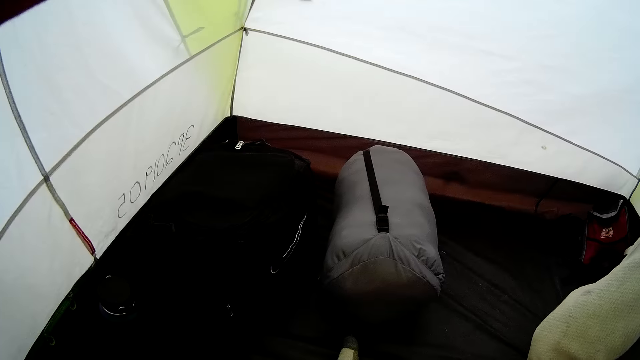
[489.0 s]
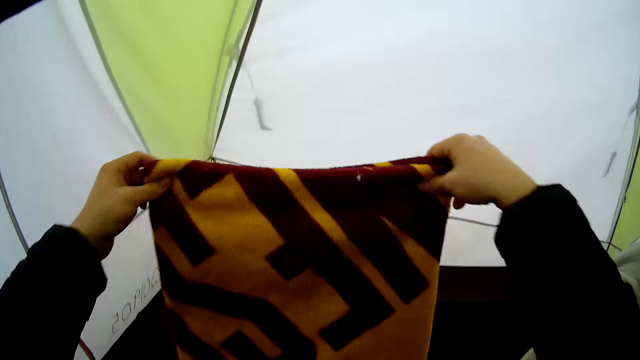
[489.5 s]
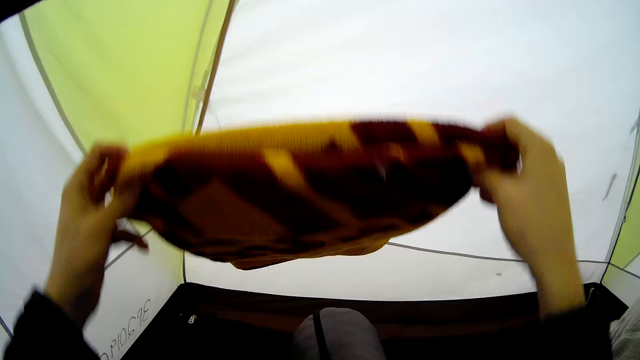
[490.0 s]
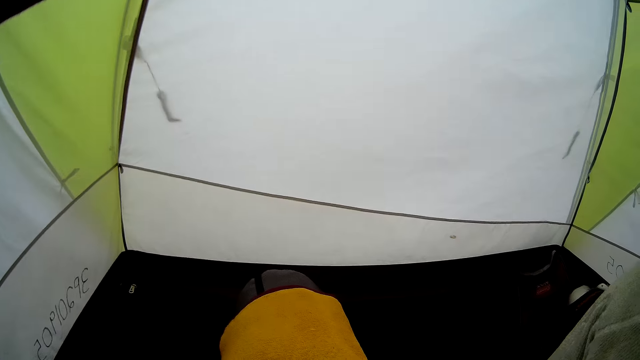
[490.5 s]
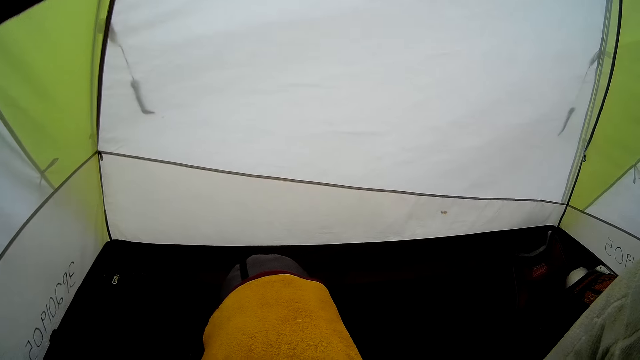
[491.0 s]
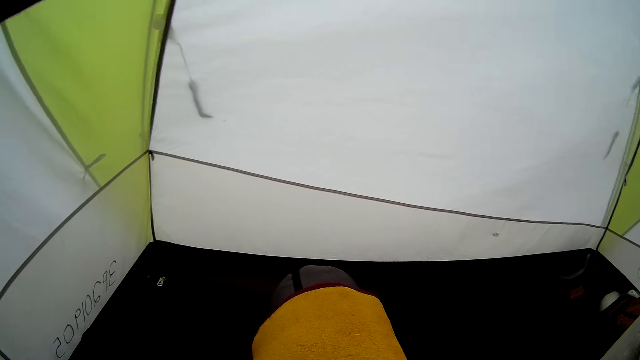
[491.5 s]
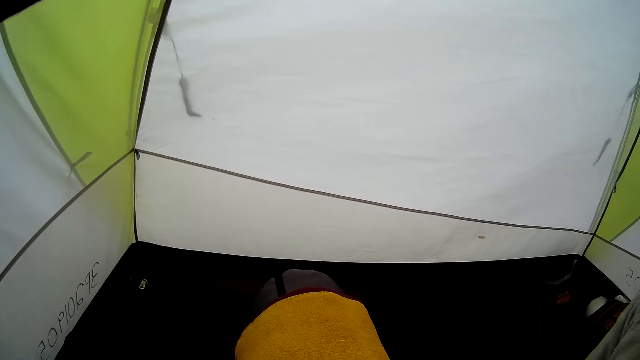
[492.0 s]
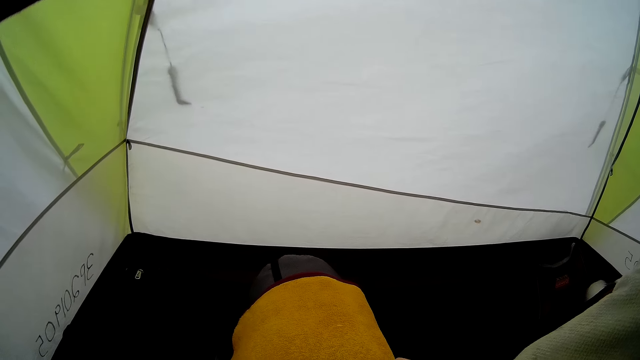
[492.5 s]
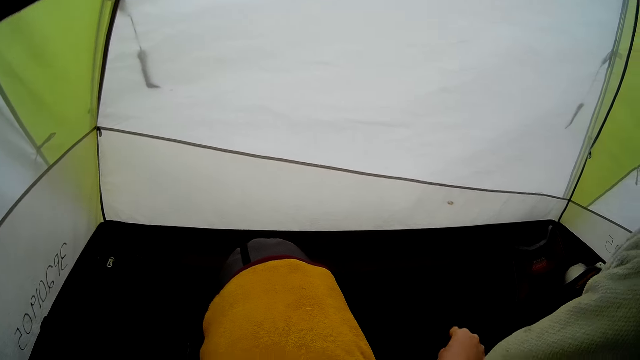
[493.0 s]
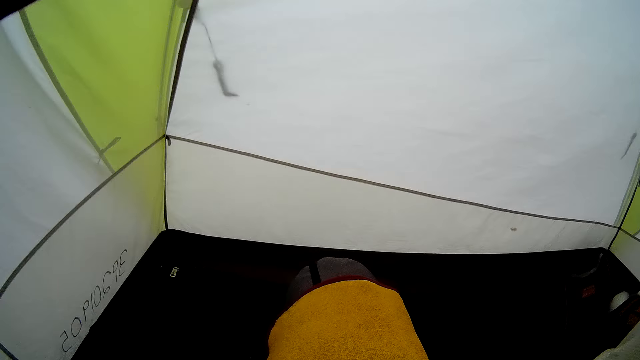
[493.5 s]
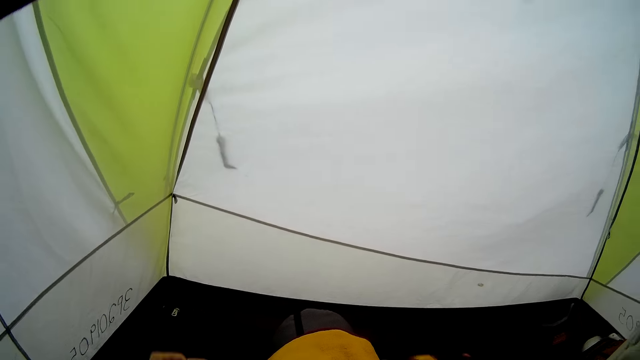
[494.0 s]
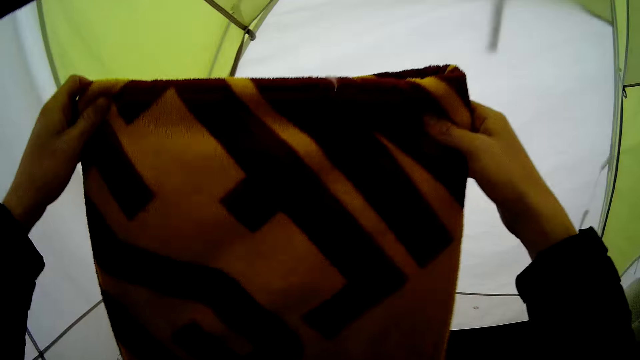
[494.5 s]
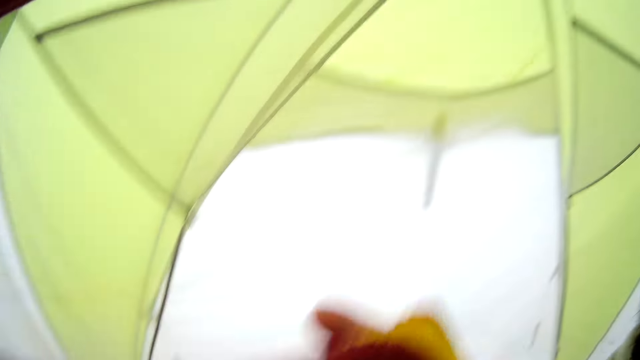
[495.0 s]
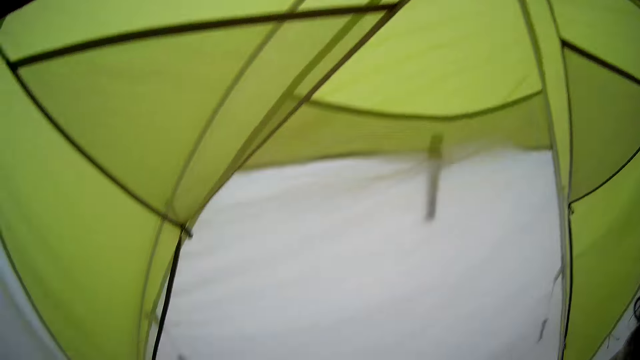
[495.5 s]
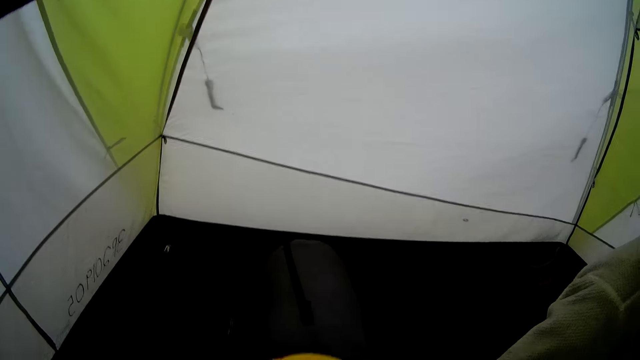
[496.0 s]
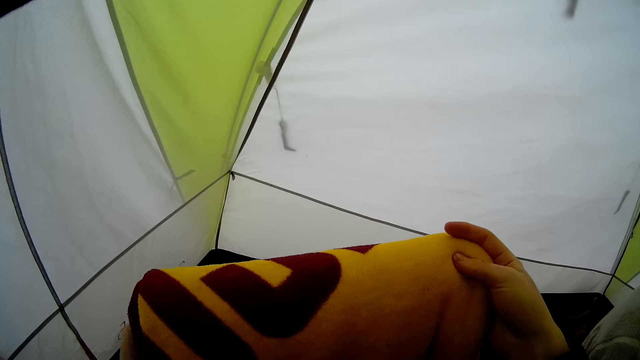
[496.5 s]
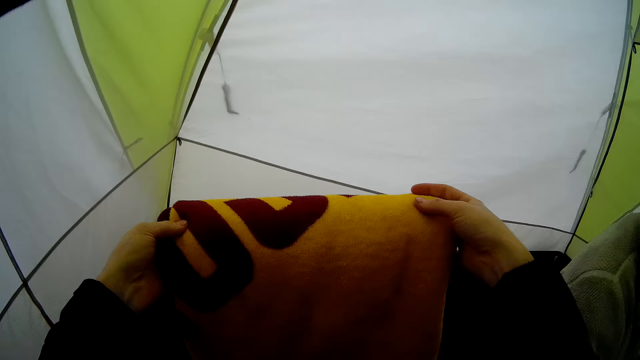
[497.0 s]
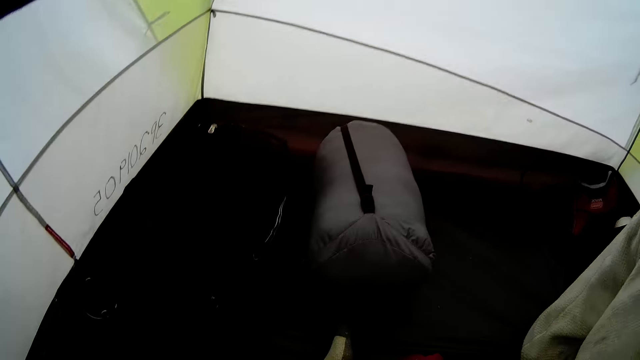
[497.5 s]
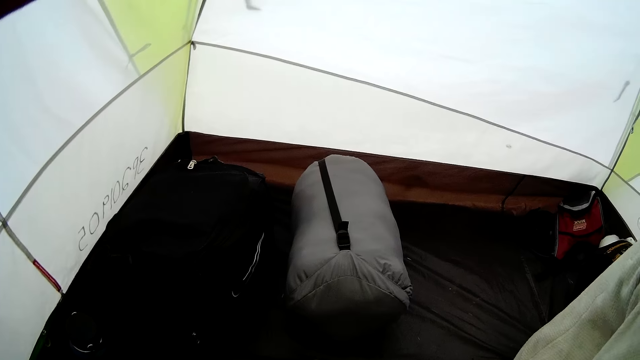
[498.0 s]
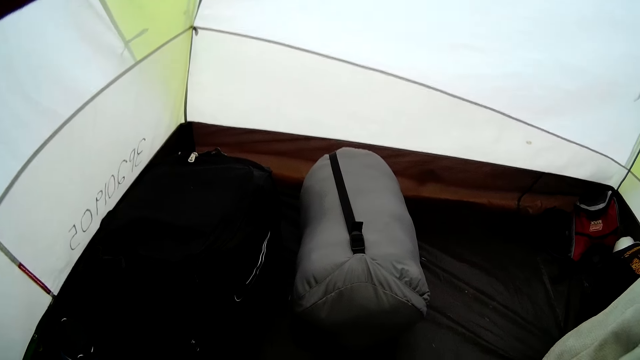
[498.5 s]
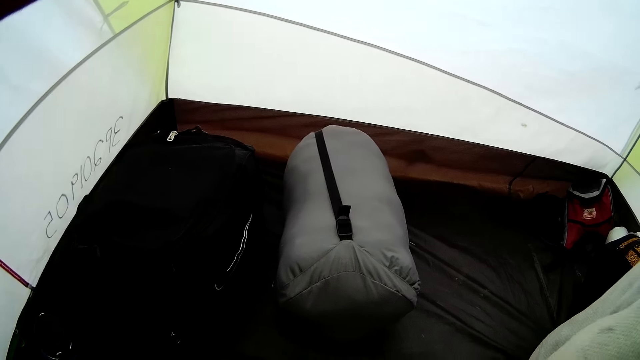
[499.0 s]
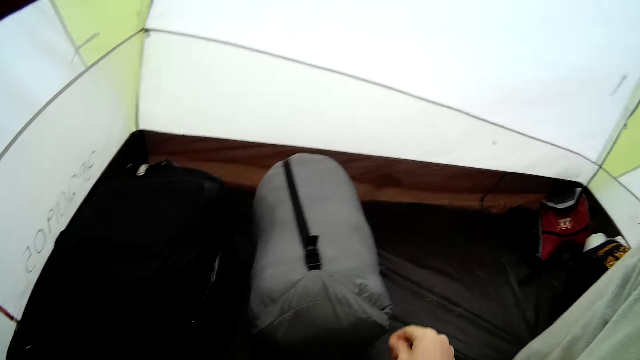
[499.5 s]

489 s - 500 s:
A person moves the hand to something. The camera wearer puts the fabric down. They put the fabric on the bag. The person moves the cloth in the bag. The camera wearer lifts the fabric. They fold the fabric.

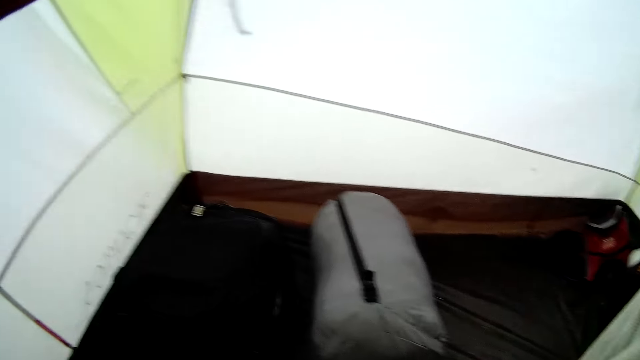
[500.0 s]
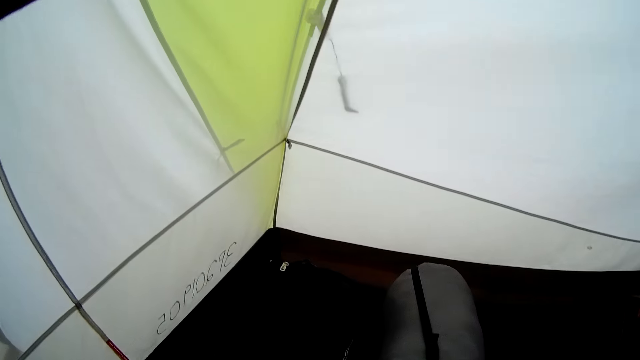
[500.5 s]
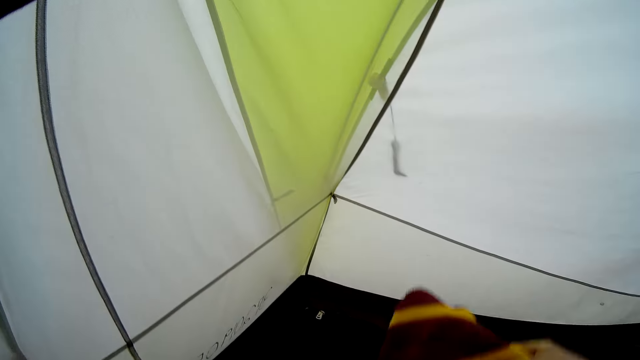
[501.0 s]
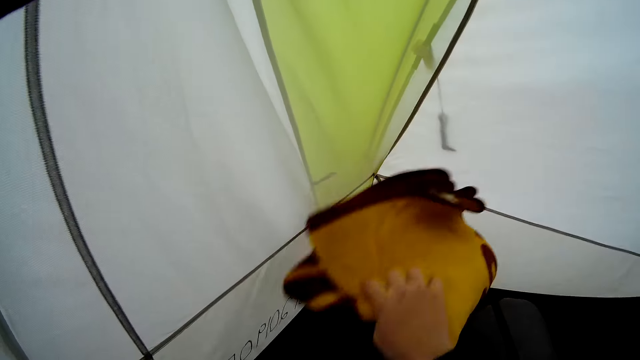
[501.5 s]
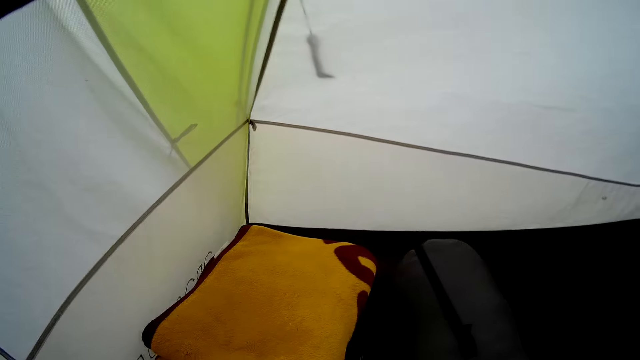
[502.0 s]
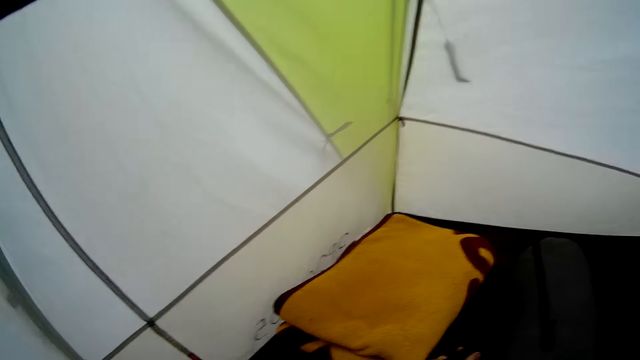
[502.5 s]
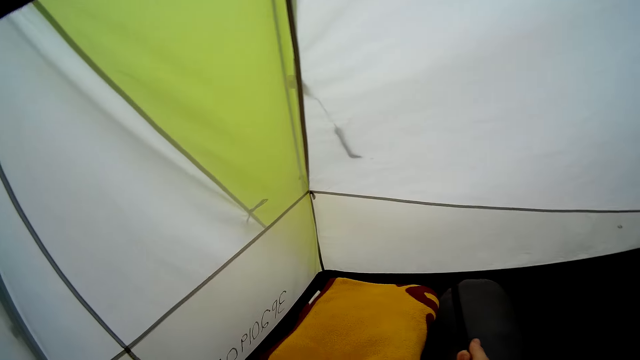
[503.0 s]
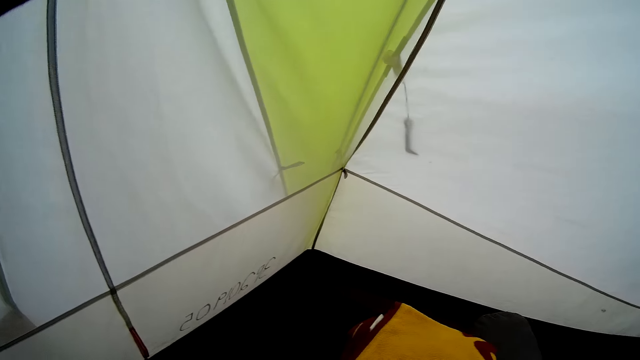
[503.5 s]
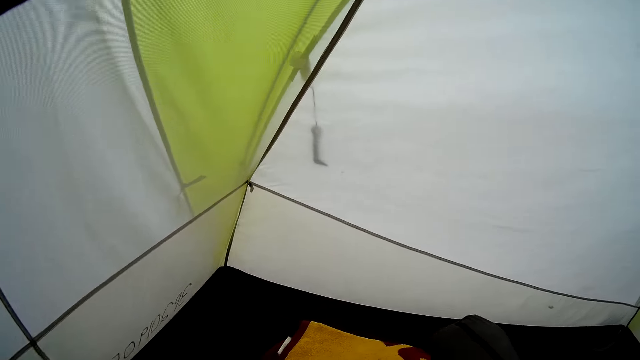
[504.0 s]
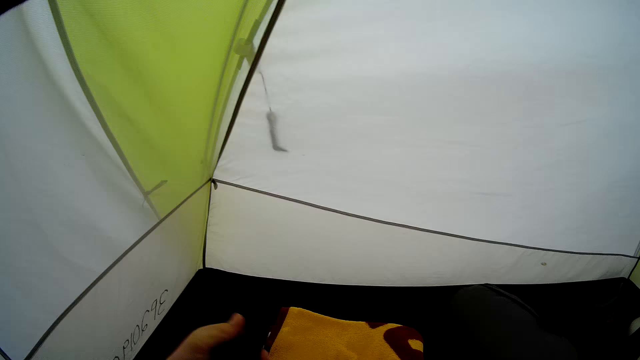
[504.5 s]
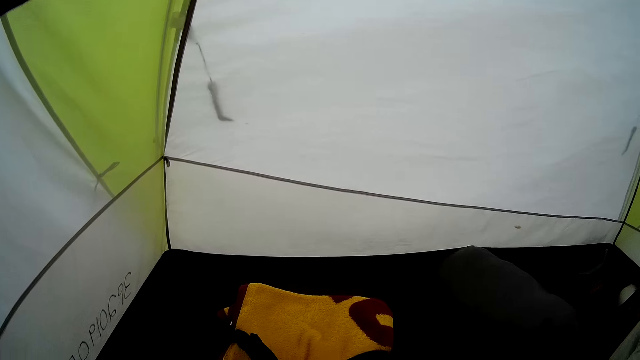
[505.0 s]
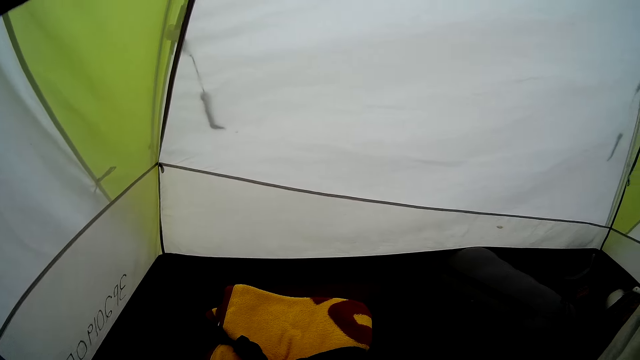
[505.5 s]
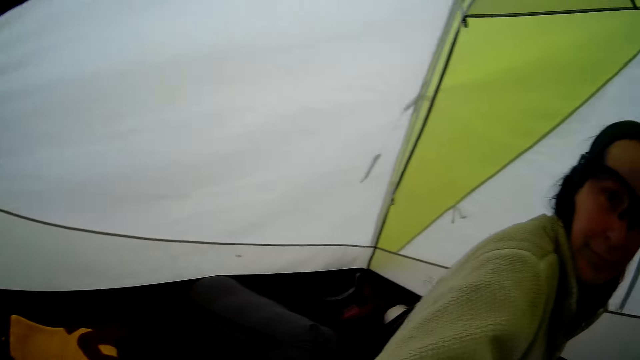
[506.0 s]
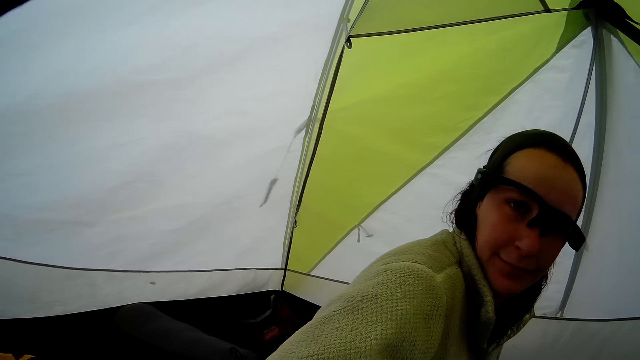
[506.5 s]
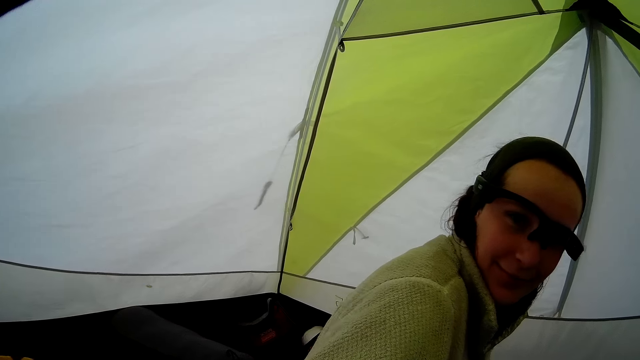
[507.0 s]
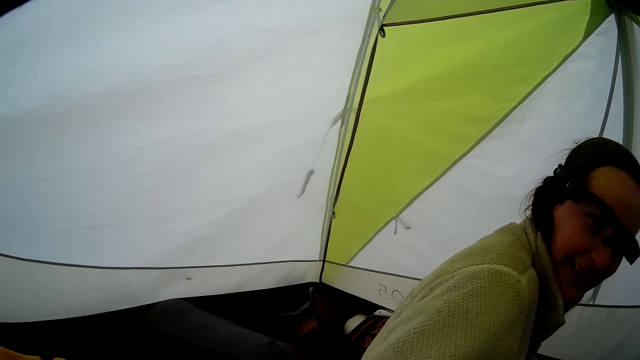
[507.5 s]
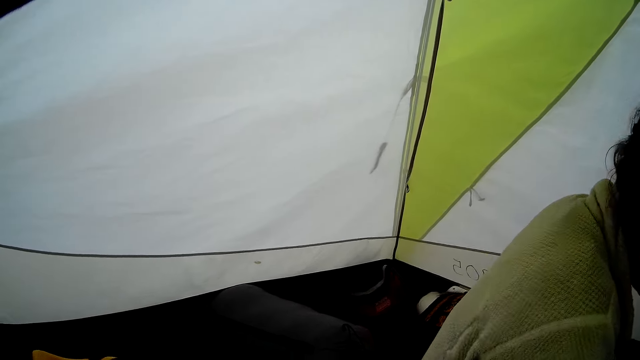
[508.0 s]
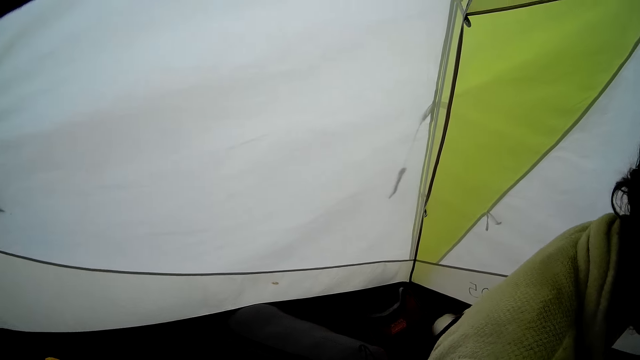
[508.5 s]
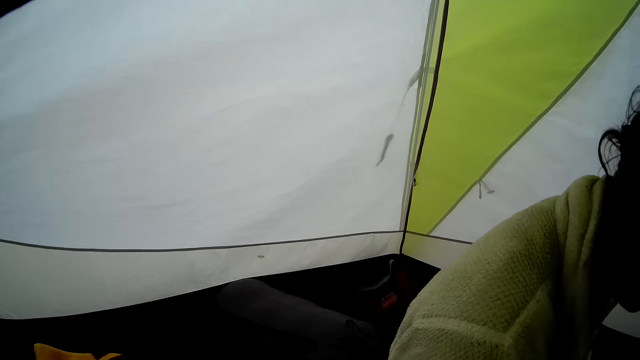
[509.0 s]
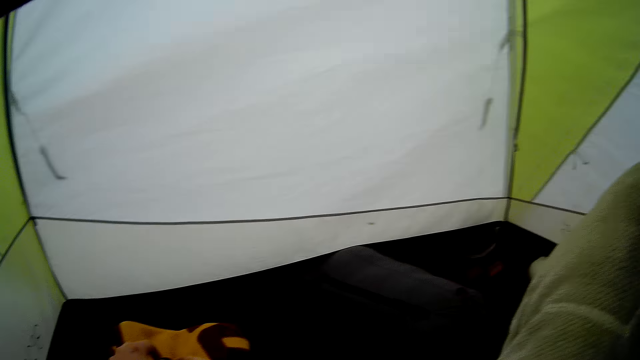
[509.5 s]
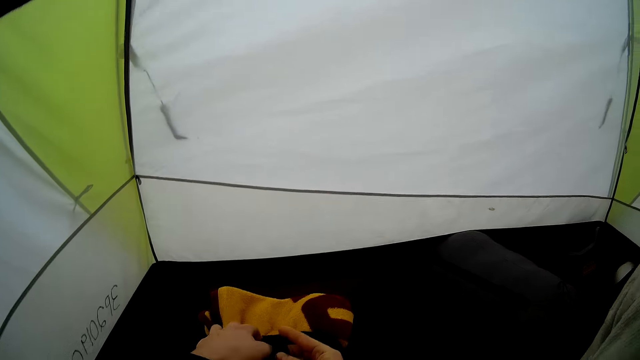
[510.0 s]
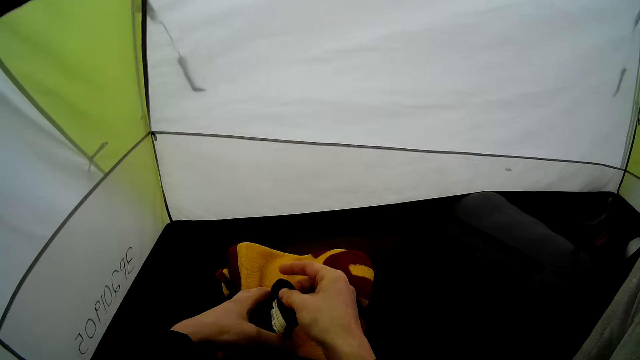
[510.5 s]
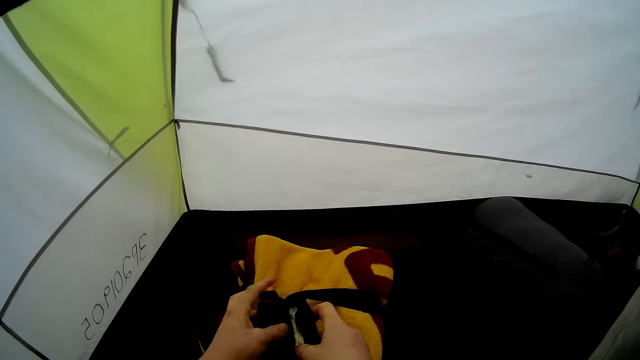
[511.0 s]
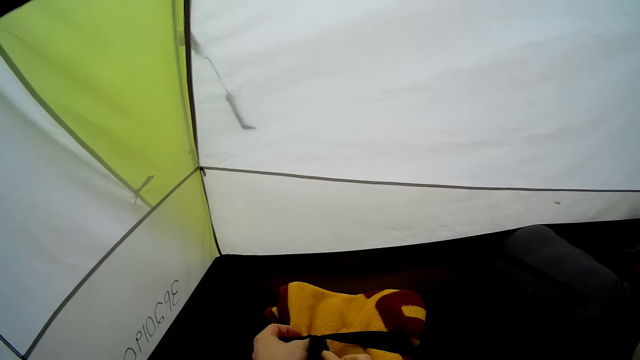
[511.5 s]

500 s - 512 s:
The camera wearer puts aside the white fibre. They put aside the fabric. They move the fabric. A person looks at another person. The camera wearer looks at a woman. They touch the fabric.
